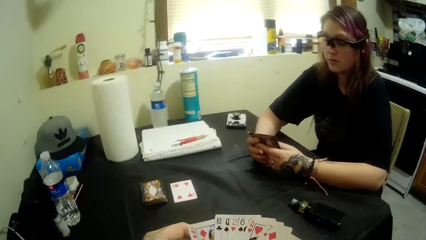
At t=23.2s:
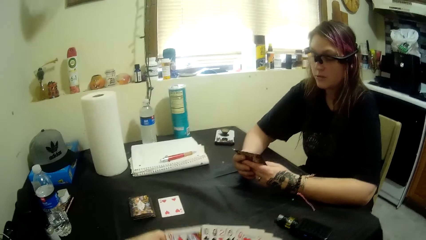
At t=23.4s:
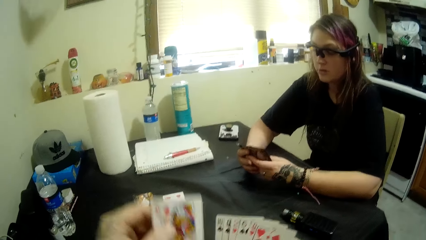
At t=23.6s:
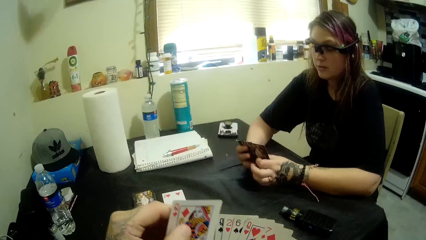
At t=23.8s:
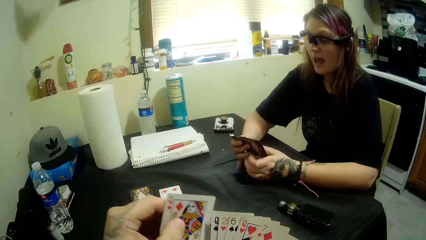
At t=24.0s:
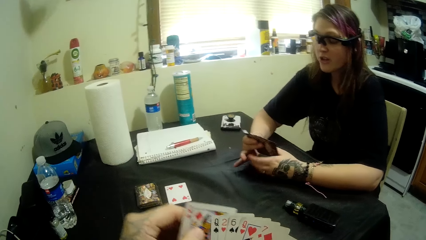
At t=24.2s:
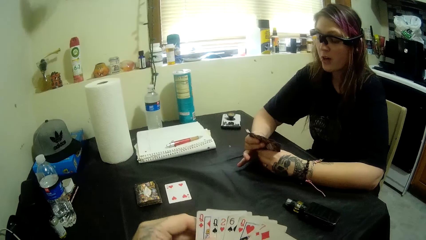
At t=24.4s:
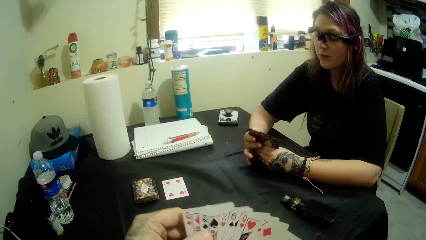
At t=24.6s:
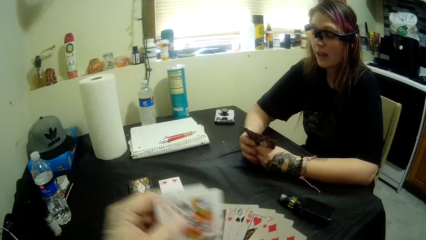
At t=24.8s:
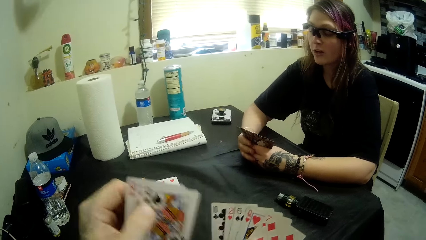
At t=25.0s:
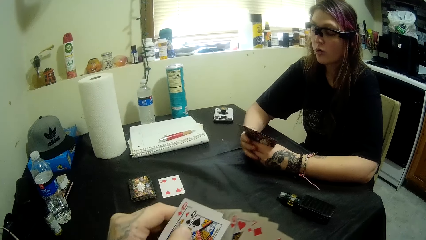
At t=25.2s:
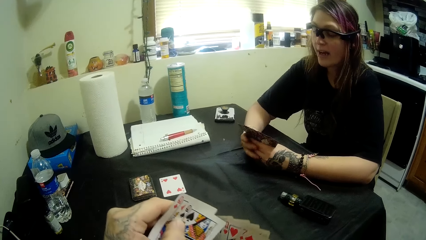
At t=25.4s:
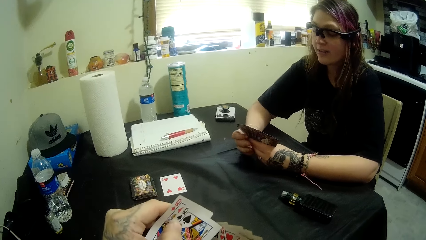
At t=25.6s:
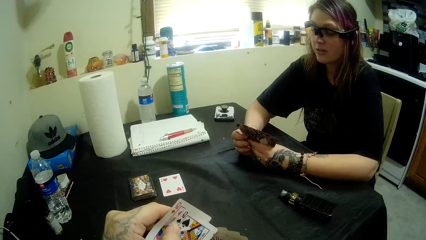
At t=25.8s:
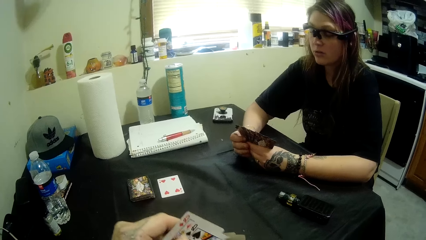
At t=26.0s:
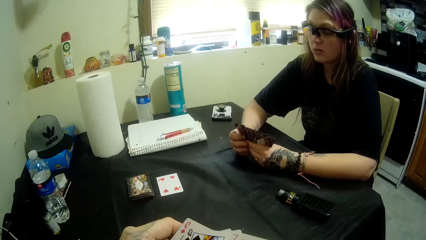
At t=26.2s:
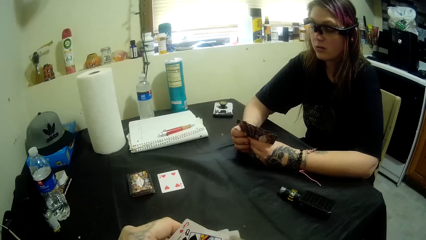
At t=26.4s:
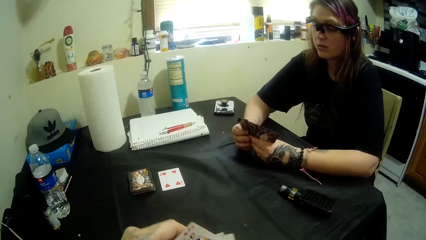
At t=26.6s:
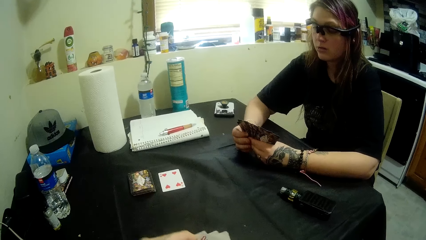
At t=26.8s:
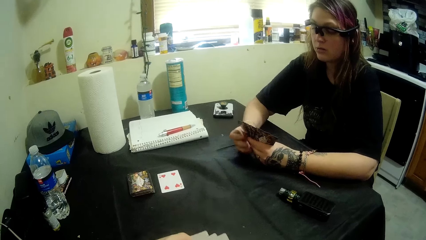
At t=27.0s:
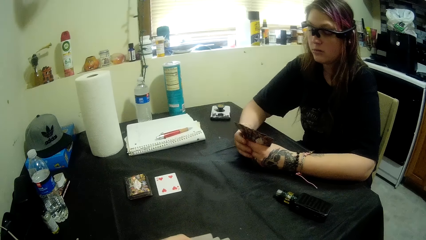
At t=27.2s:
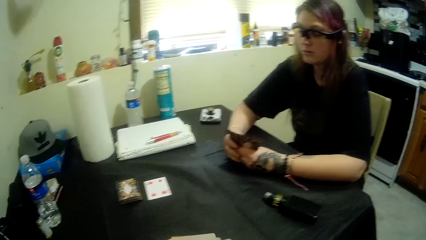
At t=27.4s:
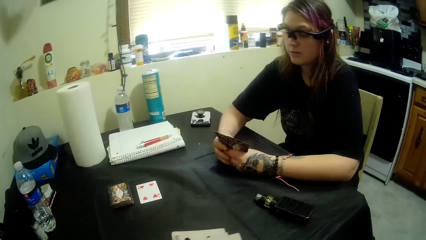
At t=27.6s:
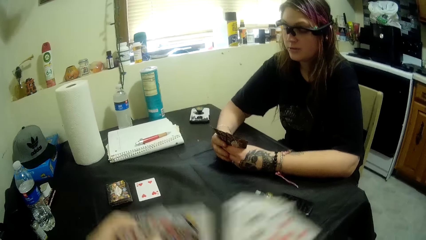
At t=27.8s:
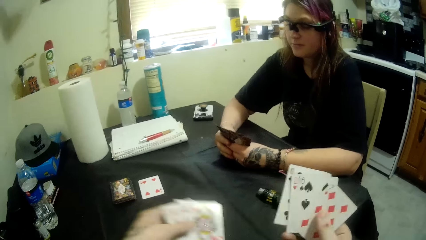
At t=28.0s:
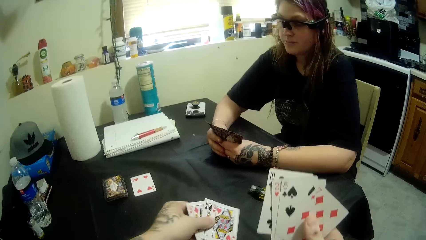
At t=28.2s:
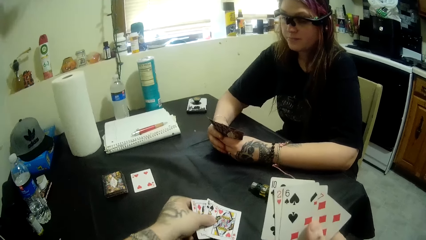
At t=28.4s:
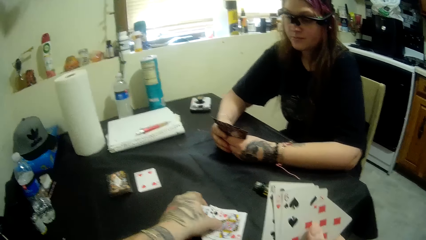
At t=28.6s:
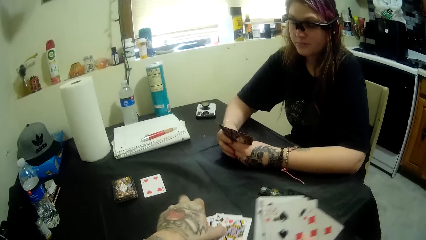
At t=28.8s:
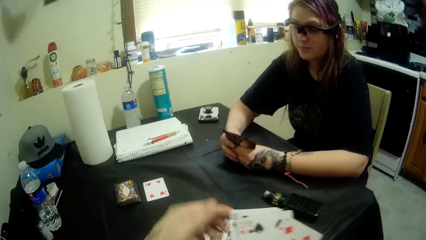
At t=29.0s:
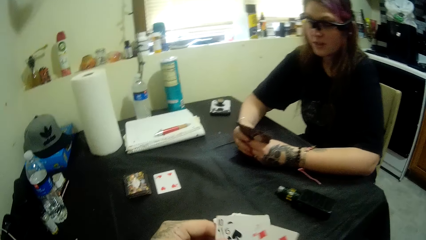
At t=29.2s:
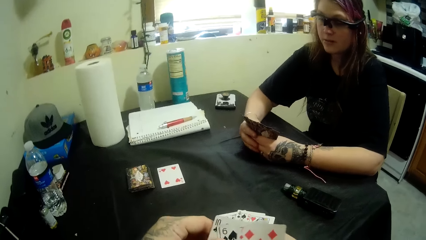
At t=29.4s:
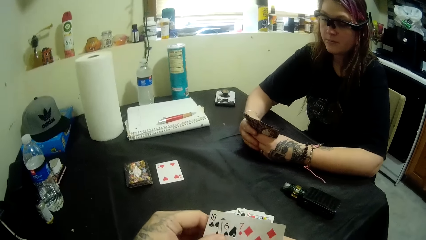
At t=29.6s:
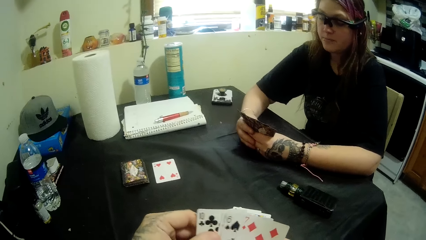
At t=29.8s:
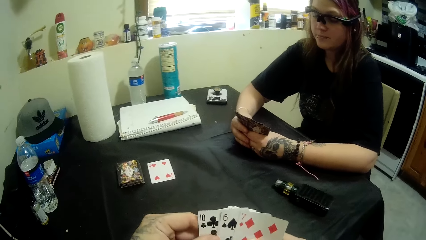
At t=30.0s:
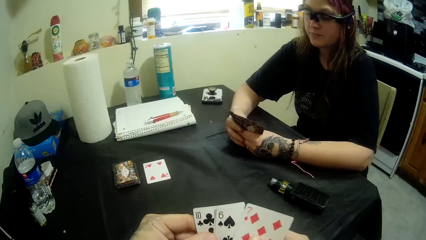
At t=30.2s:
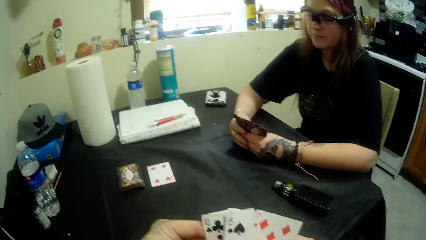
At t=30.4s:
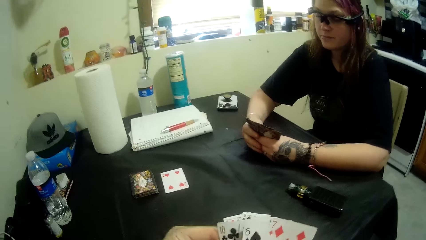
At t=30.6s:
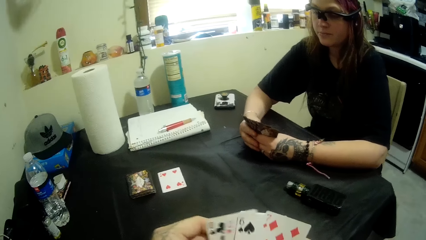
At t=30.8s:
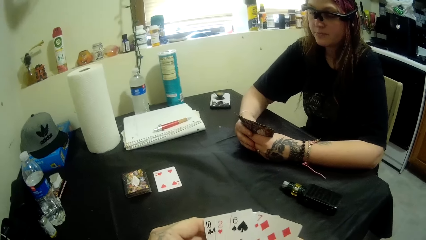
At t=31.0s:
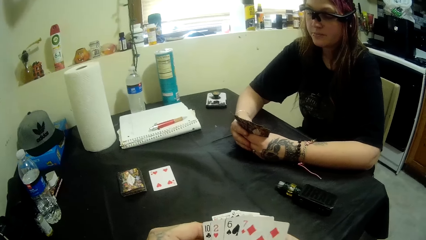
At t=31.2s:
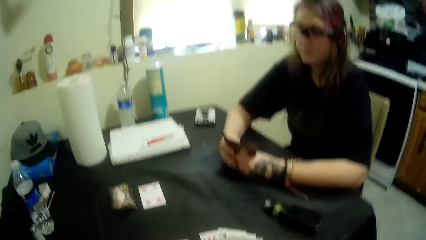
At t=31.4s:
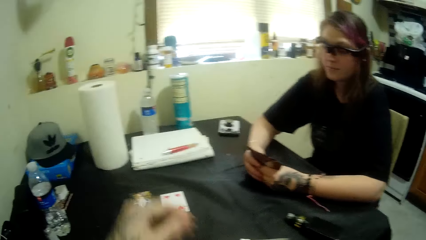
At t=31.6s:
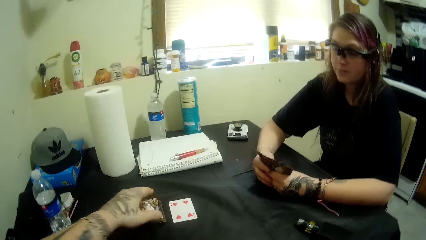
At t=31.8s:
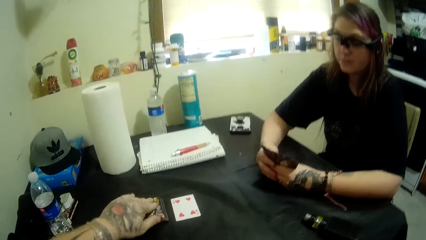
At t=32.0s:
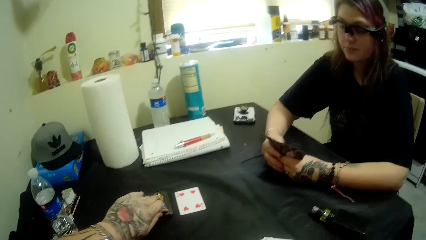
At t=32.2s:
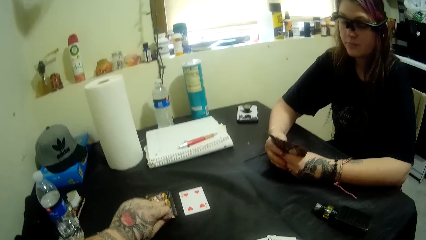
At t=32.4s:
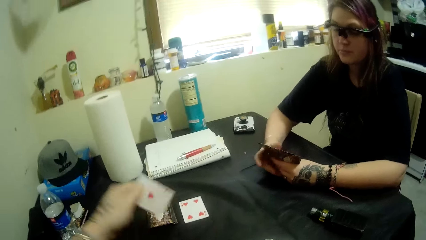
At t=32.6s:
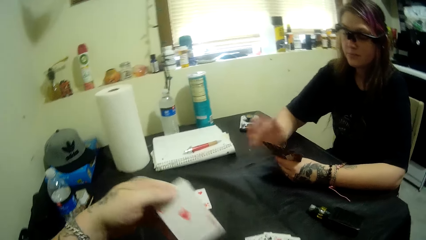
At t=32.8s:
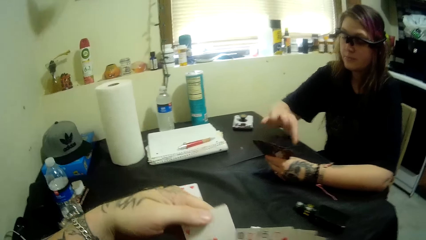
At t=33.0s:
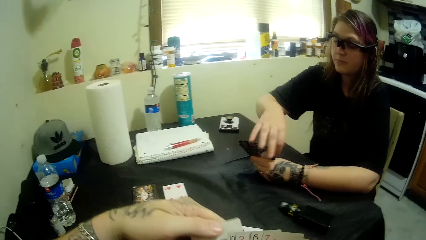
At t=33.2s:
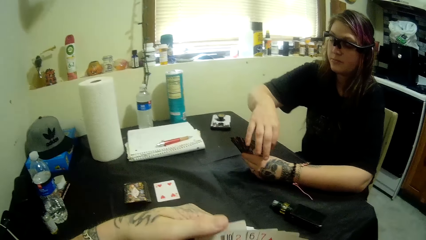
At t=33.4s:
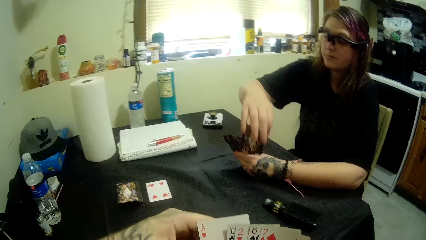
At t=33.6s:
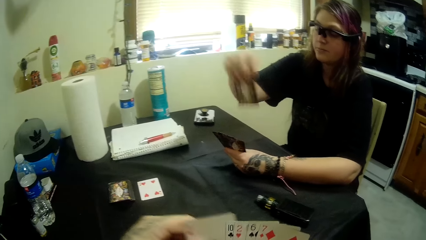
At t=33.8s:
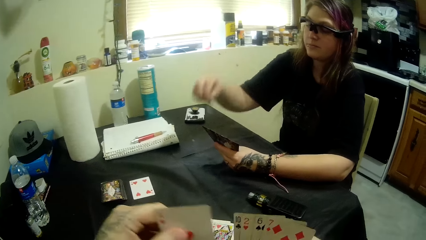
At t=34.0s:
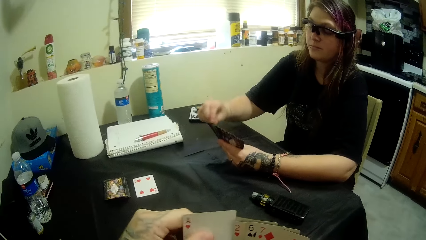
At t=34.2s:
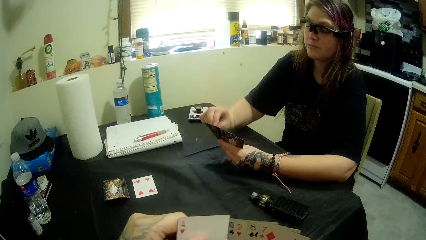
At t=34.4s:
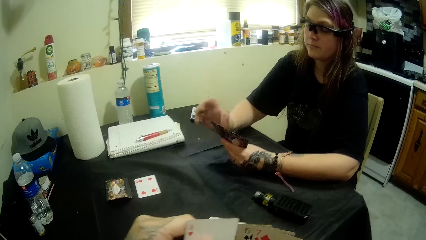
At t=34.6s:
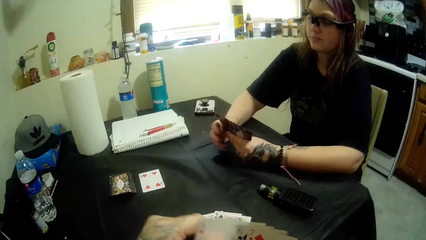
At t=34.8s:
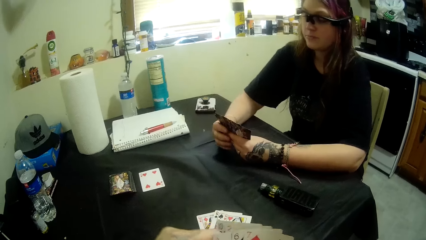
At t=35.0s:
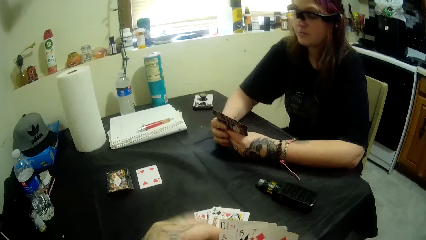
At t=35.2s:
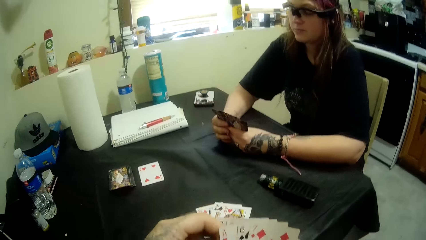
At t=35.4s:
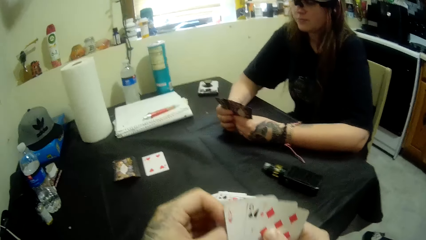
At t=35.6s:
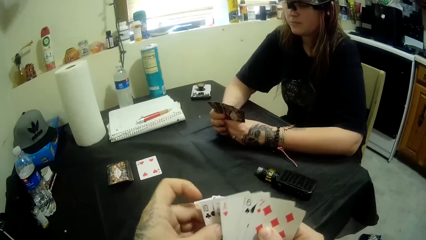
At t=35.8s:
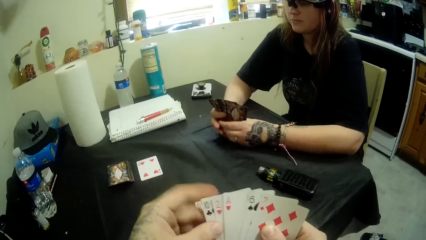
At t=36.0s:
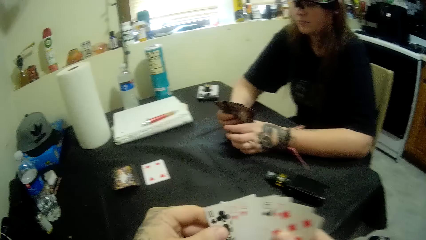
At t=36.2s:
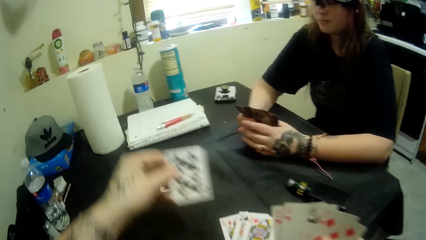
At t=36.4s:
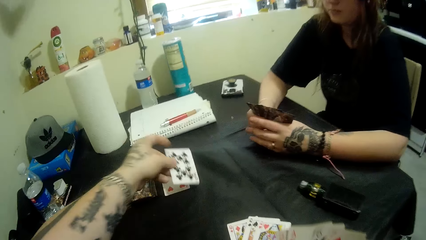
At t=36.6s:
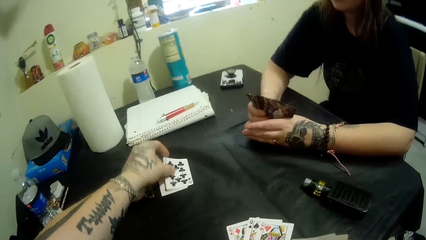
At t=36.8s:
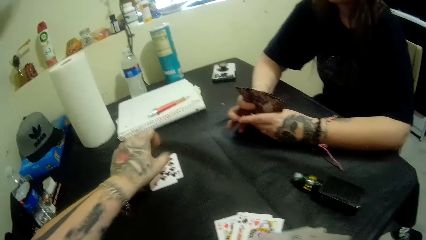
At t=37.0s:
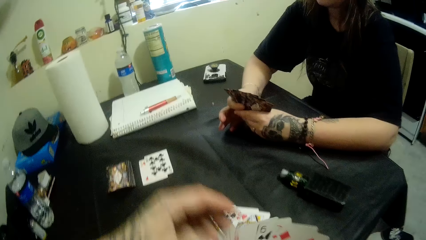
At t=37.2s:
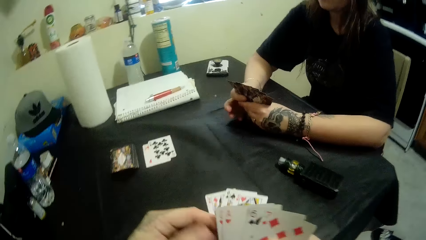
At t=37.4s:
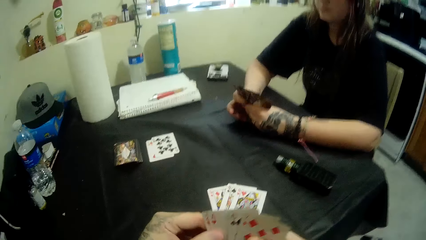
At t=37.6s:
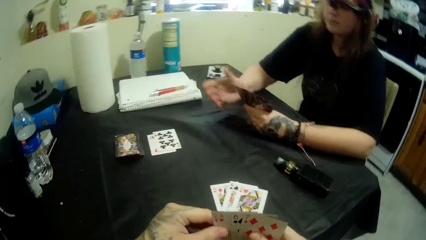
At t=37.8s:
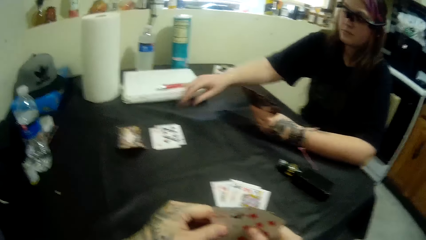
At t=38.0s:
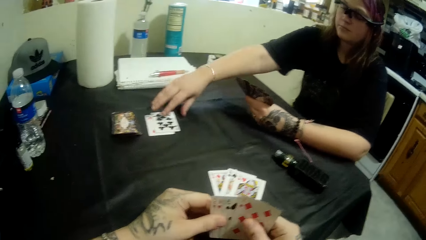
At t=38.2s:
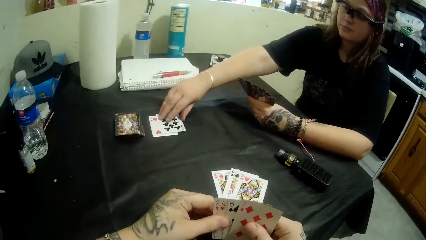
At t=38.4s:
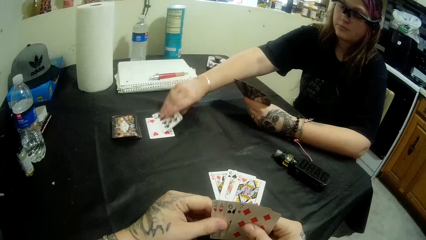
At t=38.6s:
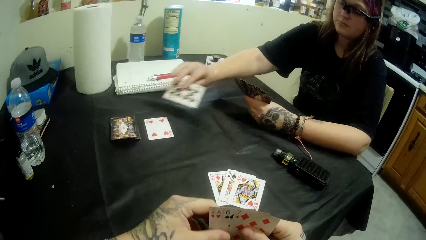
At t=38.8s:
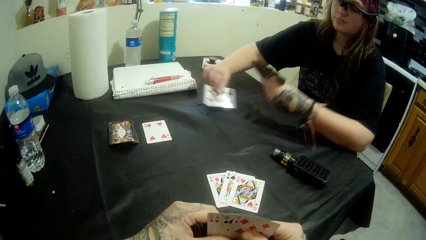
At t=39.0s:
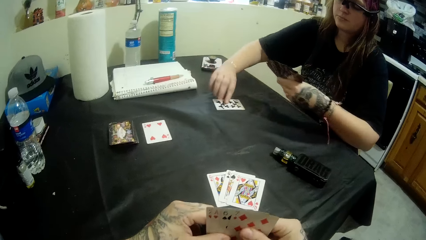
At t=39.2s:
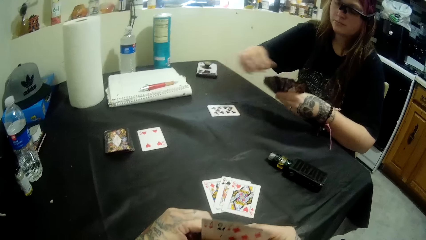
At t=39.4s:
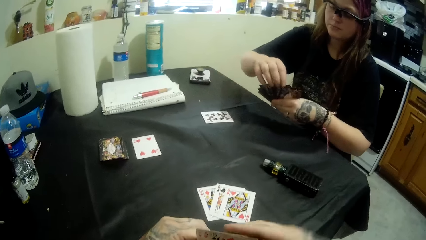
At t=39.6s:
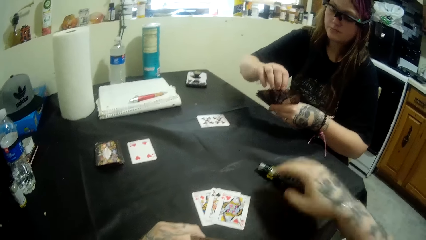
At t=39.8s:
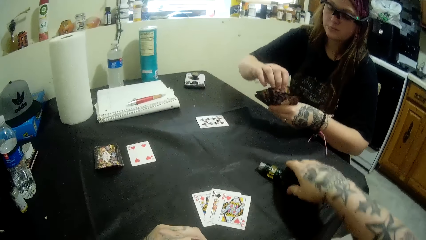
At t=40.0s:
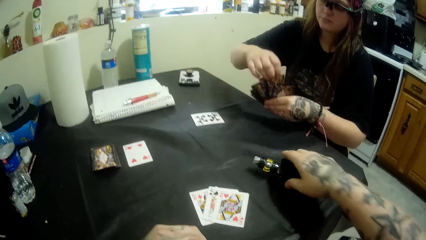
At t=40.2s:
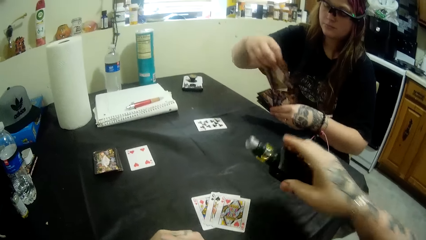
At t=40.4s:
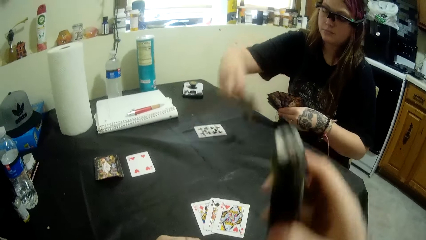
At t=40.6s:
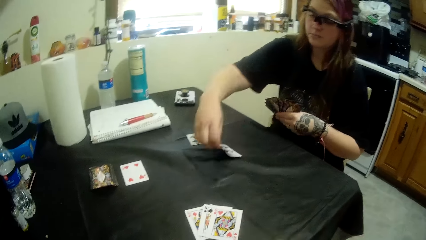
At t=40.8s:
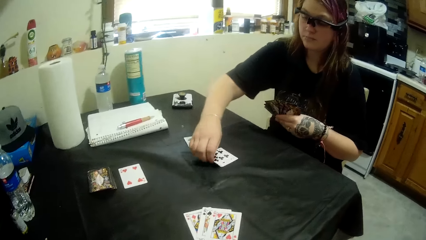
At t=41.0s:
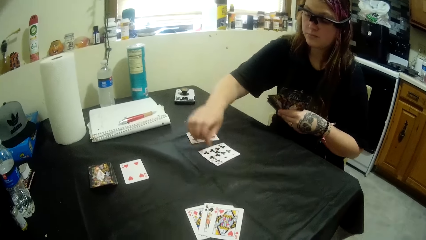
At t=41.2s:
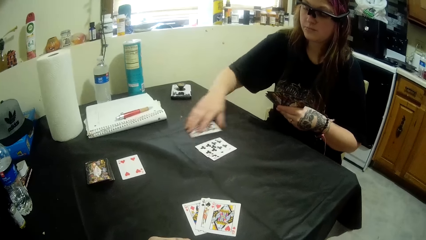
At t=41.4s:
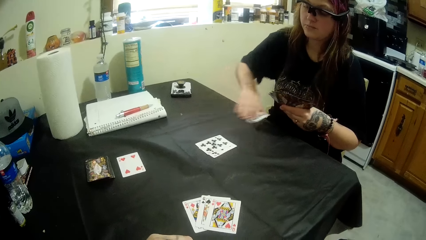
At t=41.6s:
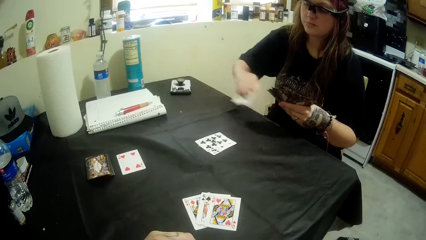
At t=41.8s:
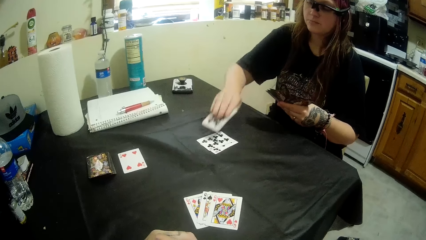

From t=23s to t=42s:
The camera wearer converses with the woman. The woman converses with the camera wearer. The camera wearer drops some of their cards on the table. They converse with the woman. They take some cards from the table. They play the card game with the woman. They converse with the woman. They play the card game with the woman. The woman moves a card on the table. The camera wearer takes a bottle from the table. The woman drops a card on the table. The camera wearer moves a card from the table.
